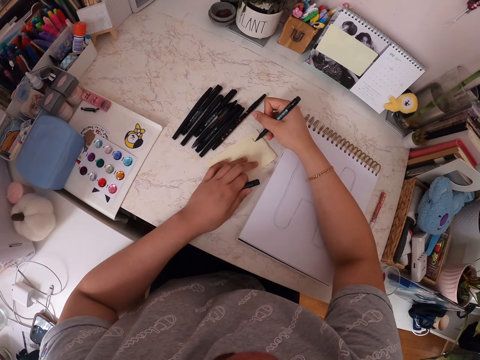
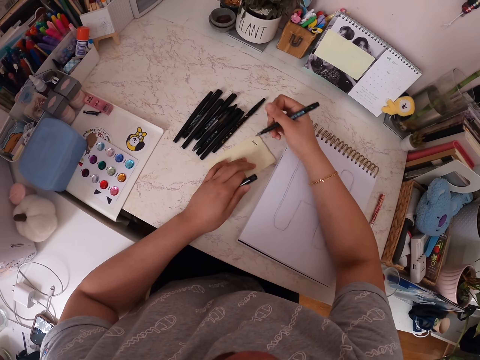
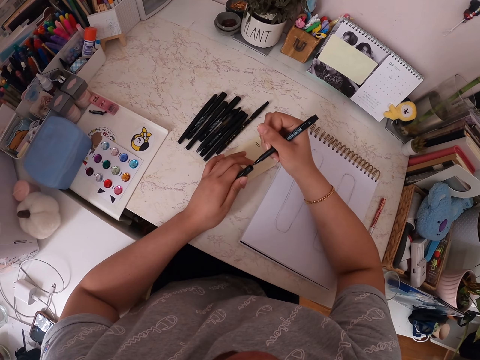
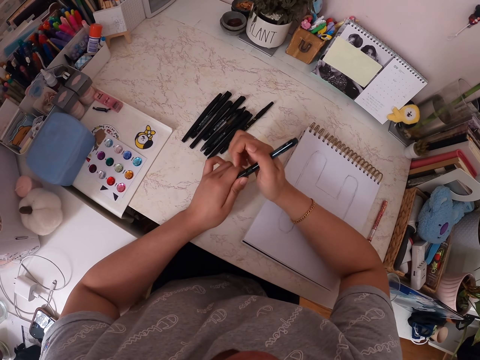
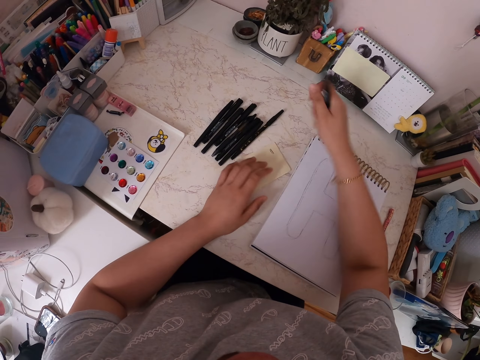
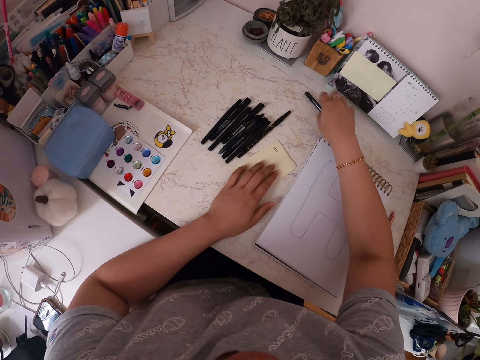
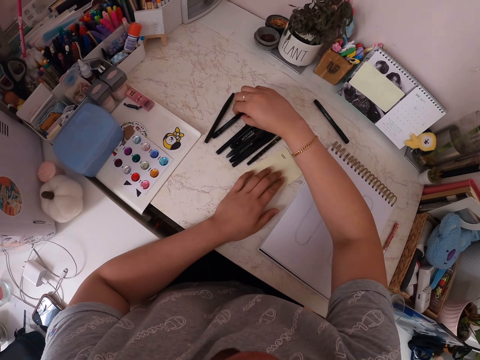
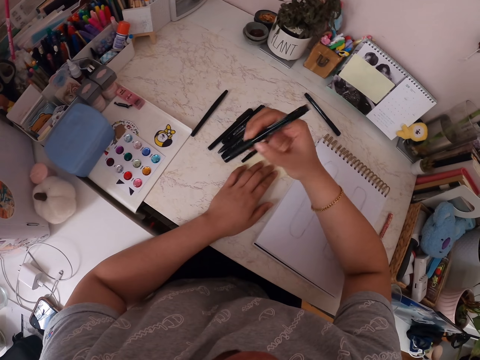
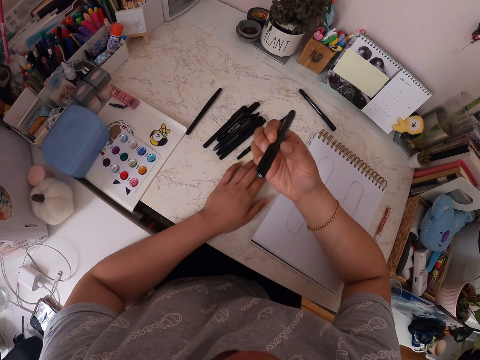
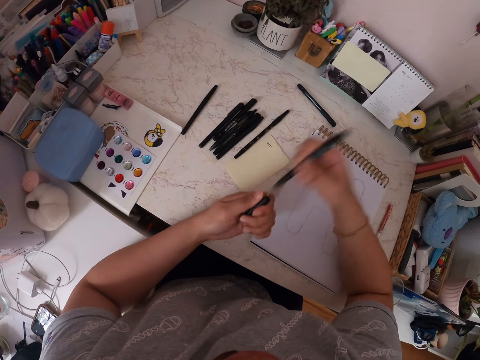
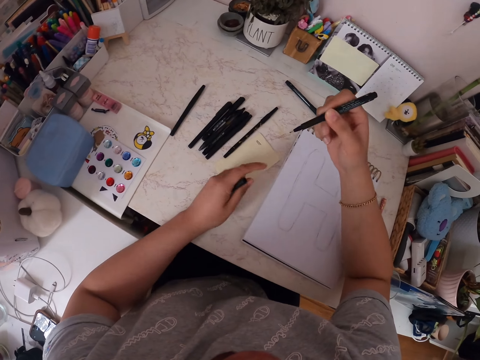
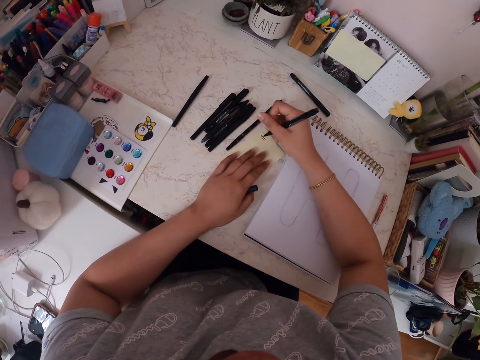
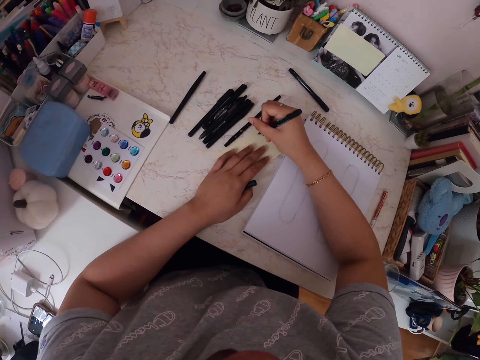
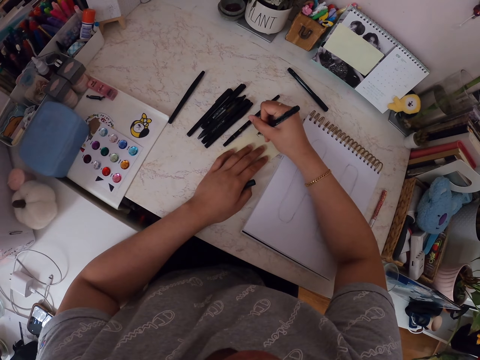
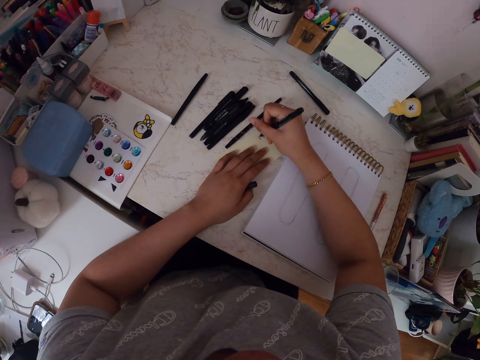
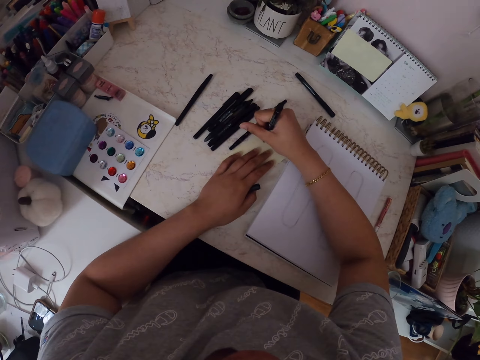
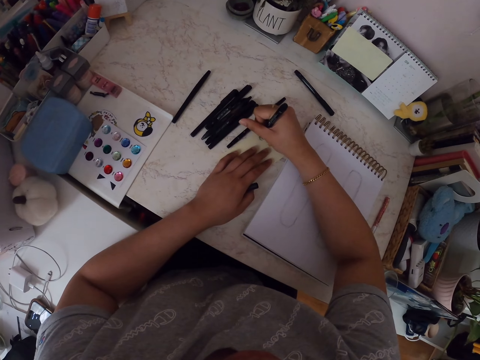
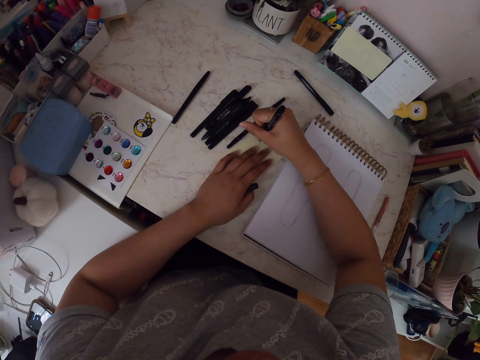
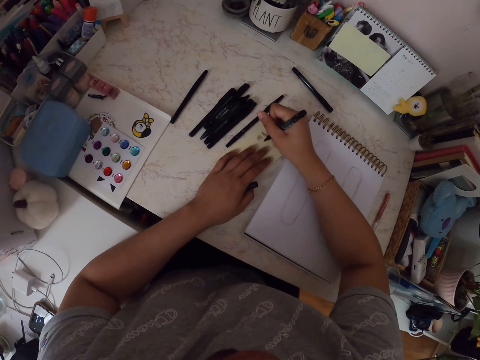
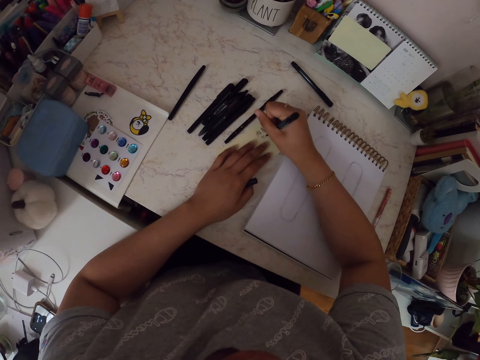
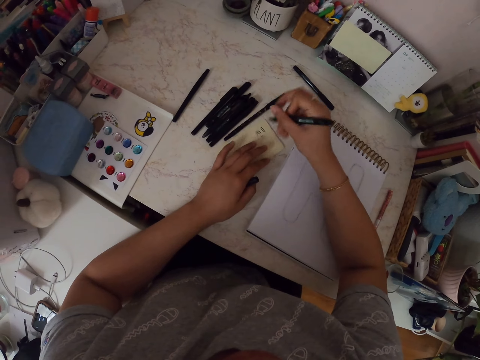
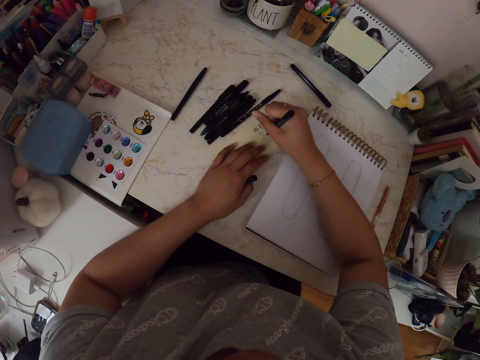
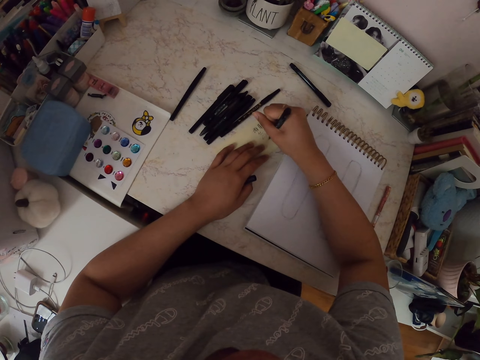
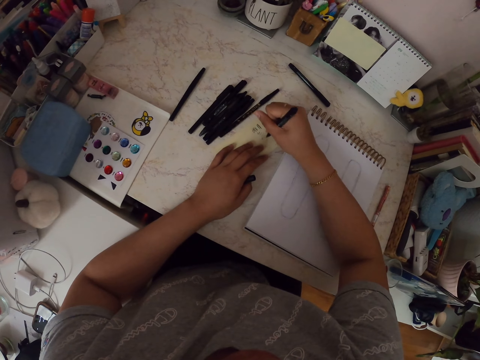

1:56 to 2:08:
The camera wearer tests the drawing pen on the piece of paper. They write on the paper with the pen. They return the lid of the drawing pen, place the pen on the table, pick up the pen from the table, turn the pen, and remove the lid of the drawing pen. They test the drawing pen on the piece of paper and write on the piece of paper with the pen.

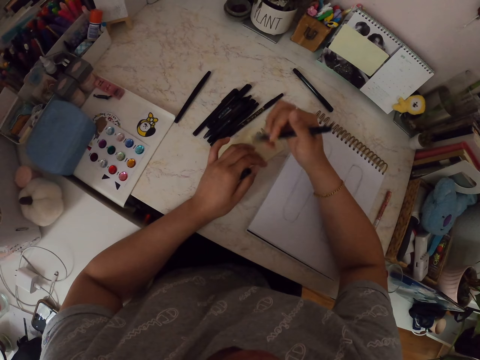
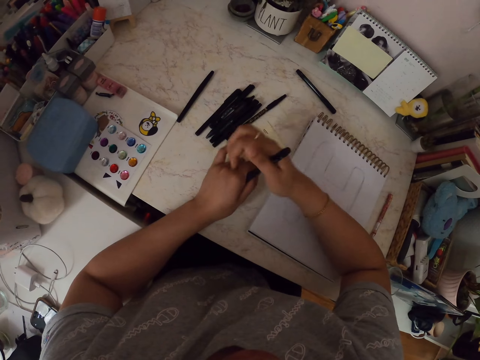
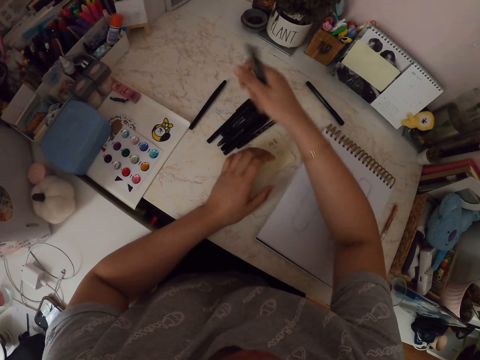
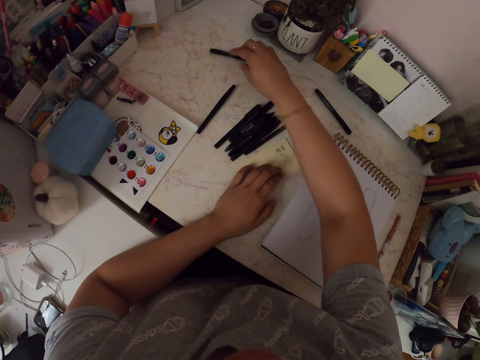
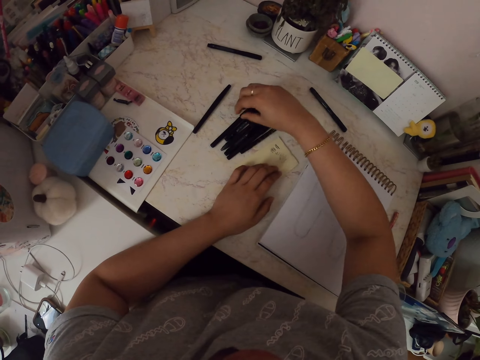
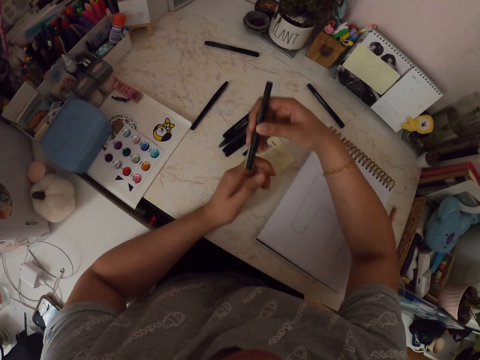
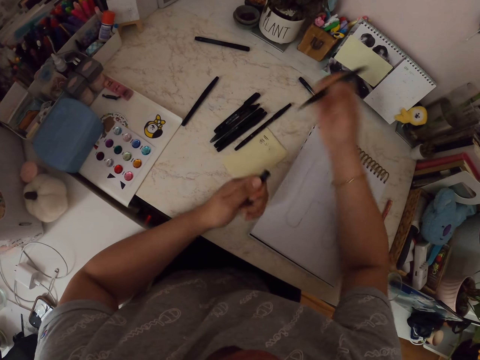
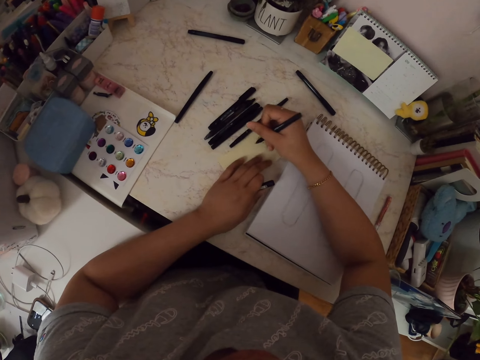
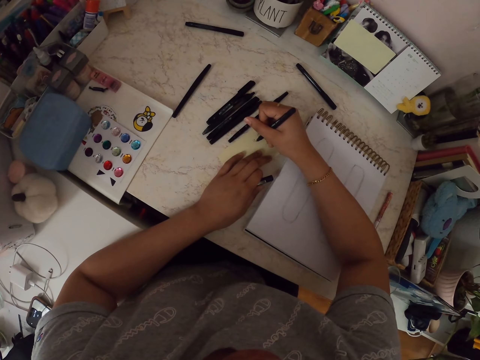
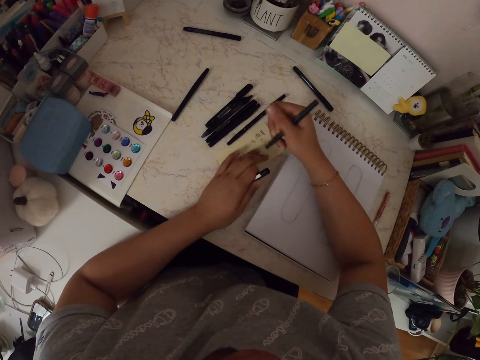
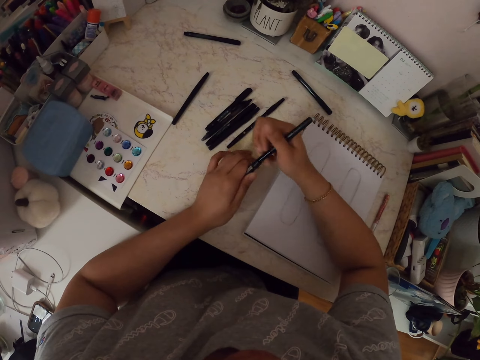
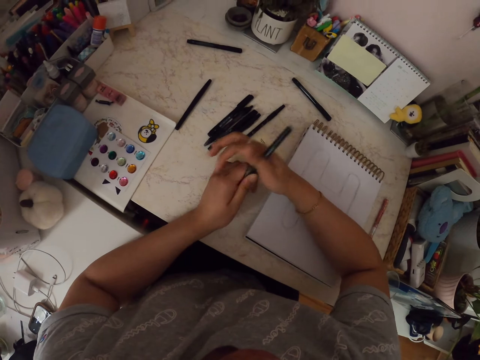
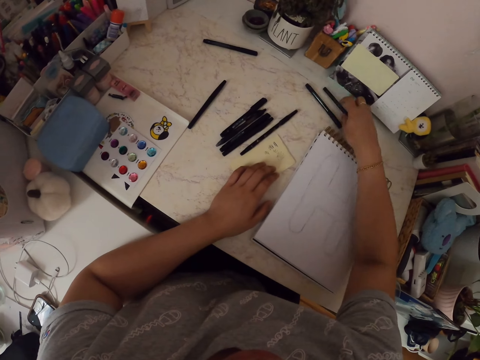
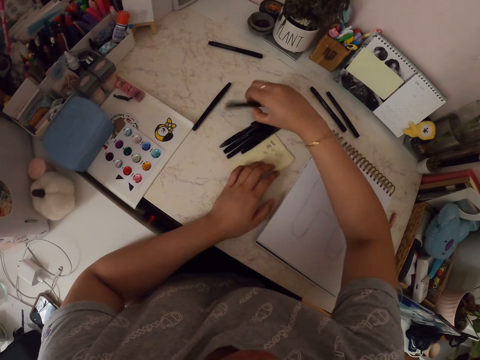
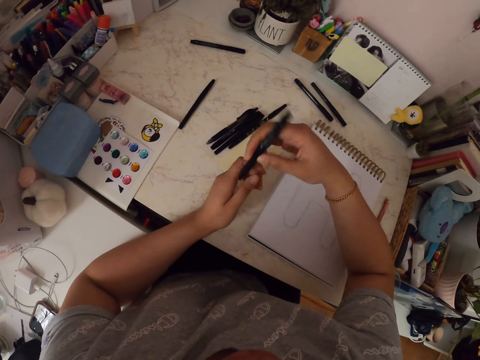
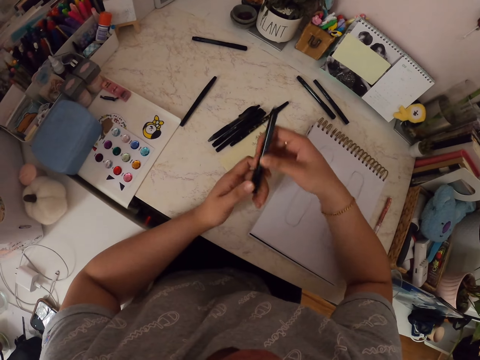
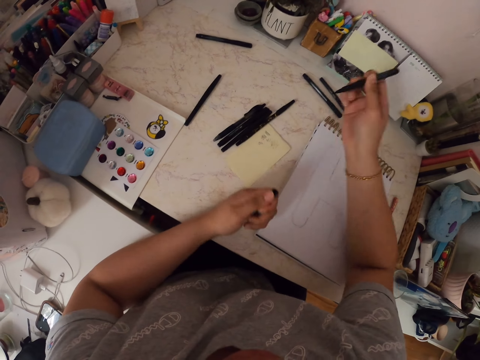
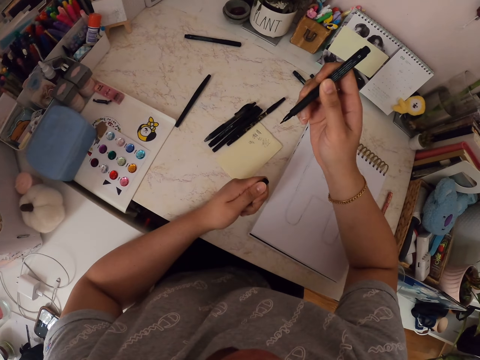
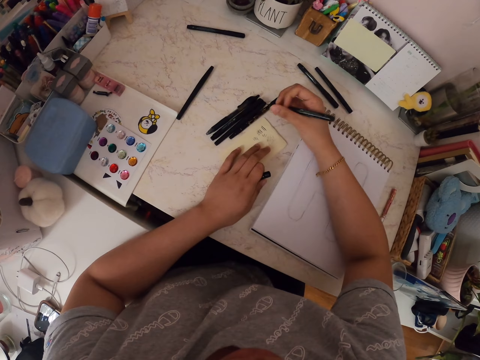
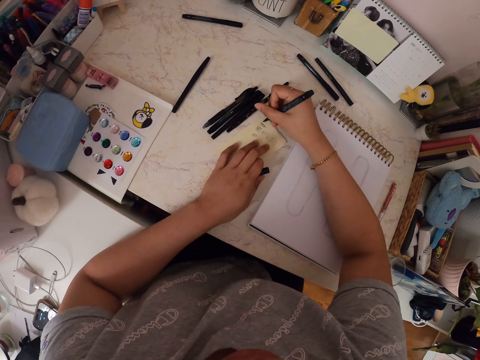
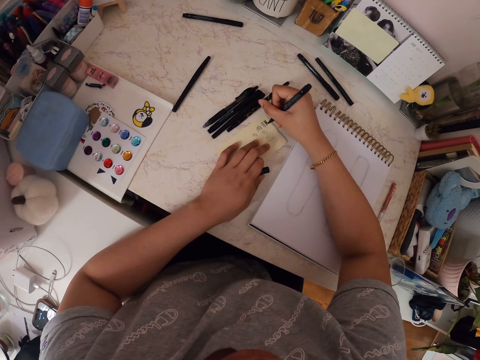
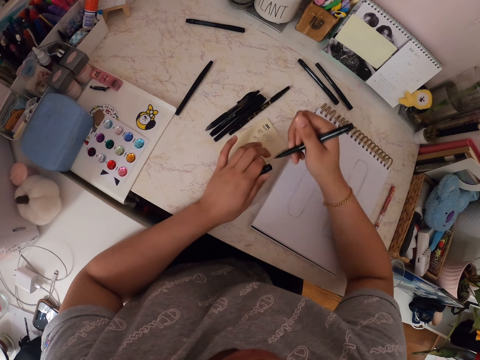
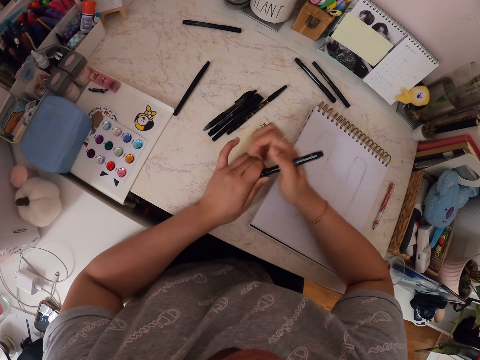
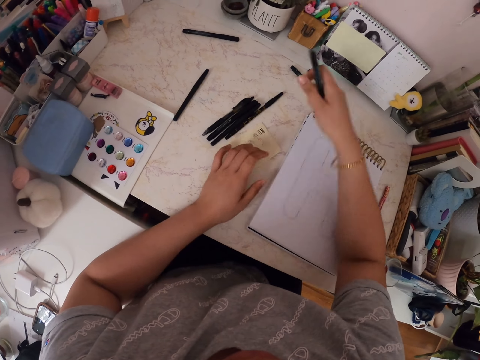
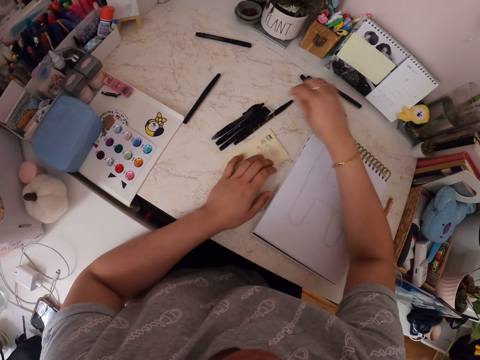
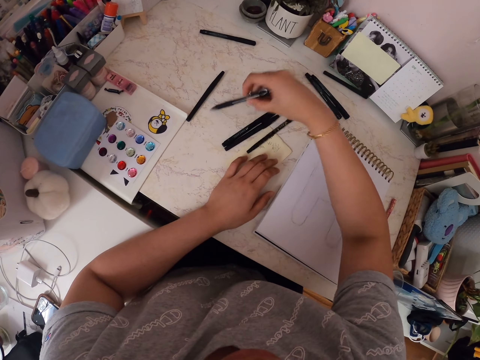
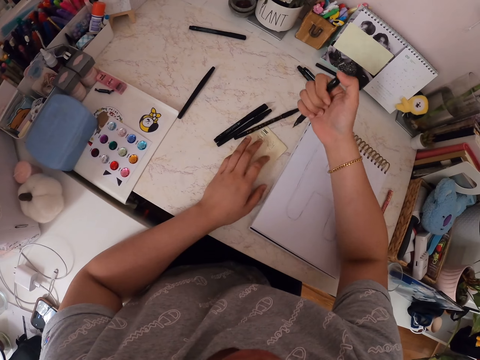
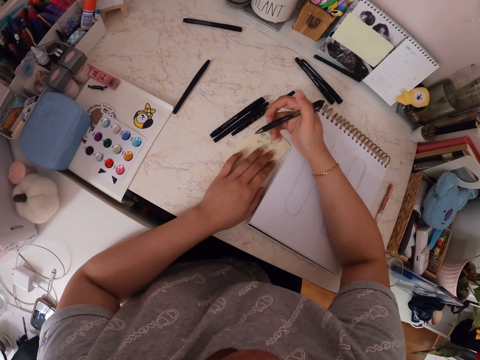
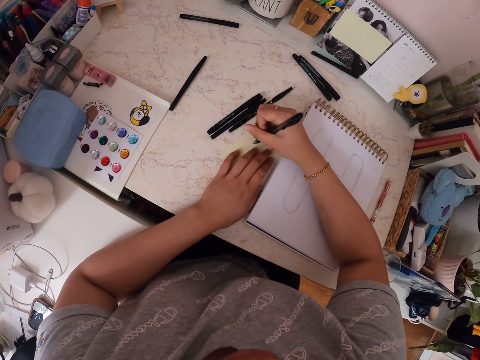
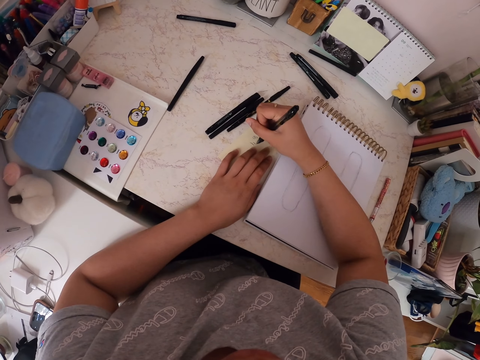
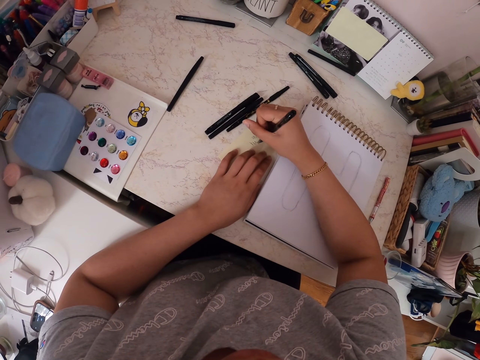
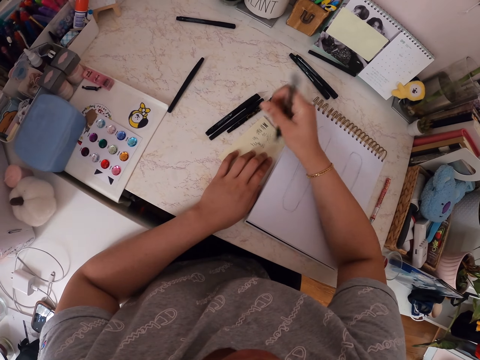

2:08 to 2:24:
The camera wearer returns the lid of the drawing pen. They place the pen on the table, pick up the drawing pen, and remove the lid of the drawing pen. They write on the paper with the pen and test the drawing pen on the piece of paper. They return the lid of the drawing pen, place the pen on the table, pick up the pen from the table, turn the pen, and remove the pen lid from the pen. They test the drawing pen on the piece of paper and write on the paper with the pen. They return the lid of the drawing pen, place the pen on the table, and pick up the pen from the table. They test the drawing pen on the piece of paper and write on the paper with the pen.
